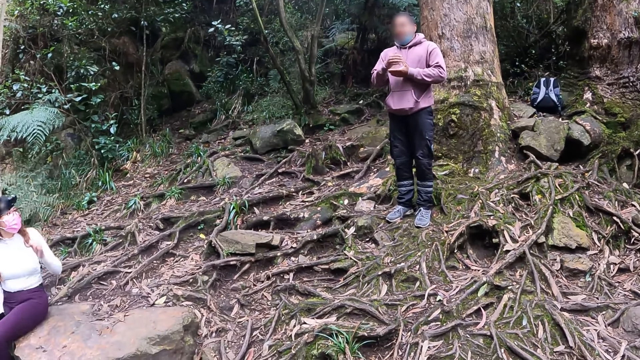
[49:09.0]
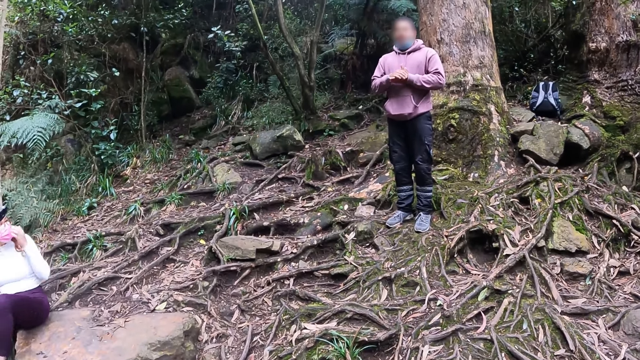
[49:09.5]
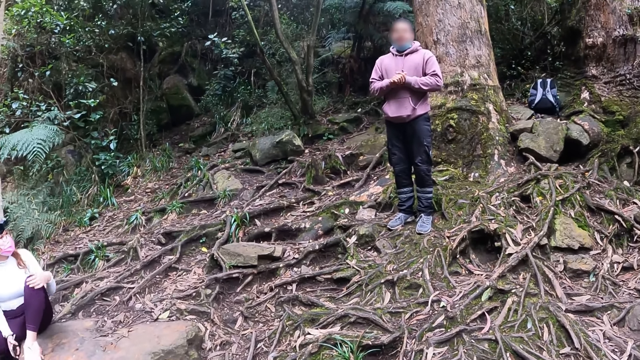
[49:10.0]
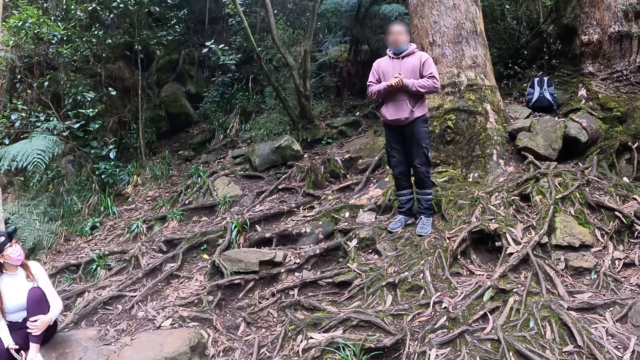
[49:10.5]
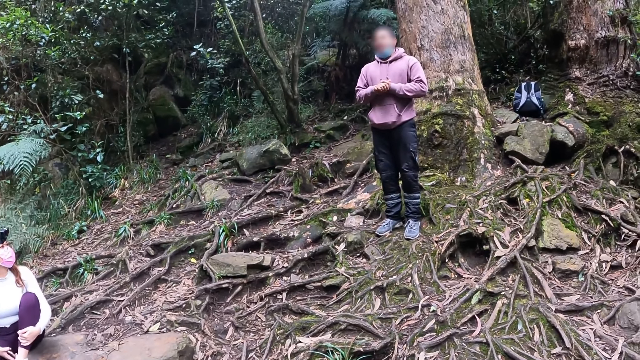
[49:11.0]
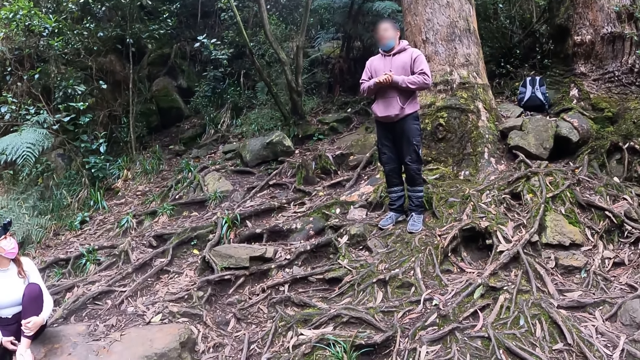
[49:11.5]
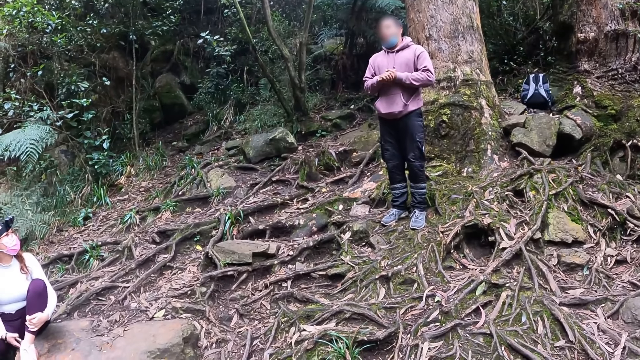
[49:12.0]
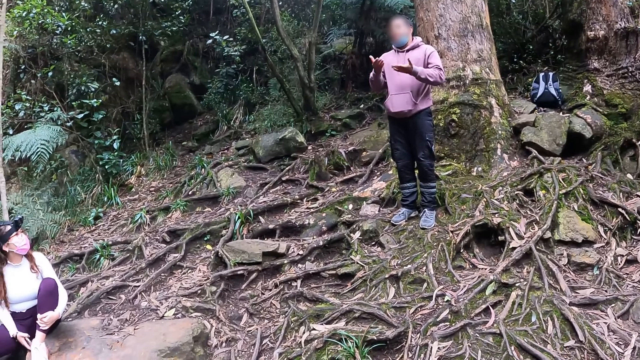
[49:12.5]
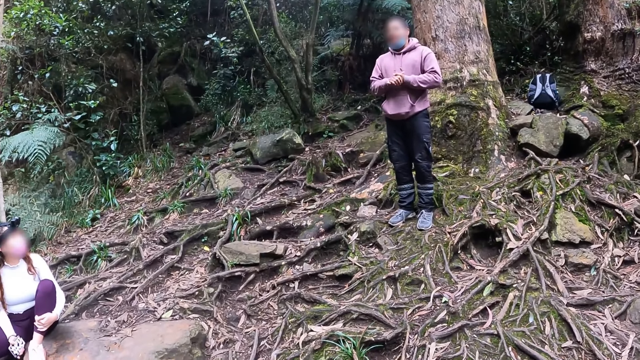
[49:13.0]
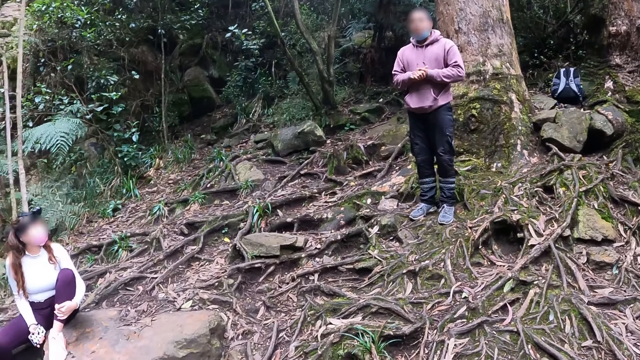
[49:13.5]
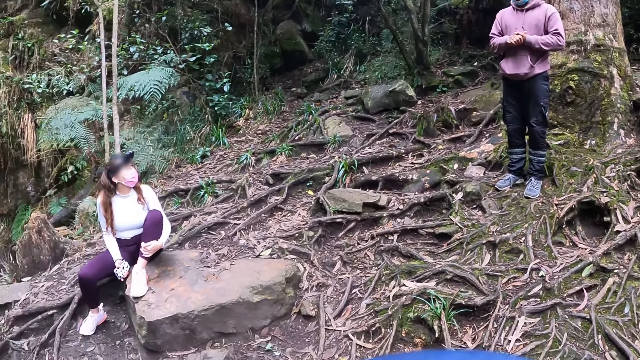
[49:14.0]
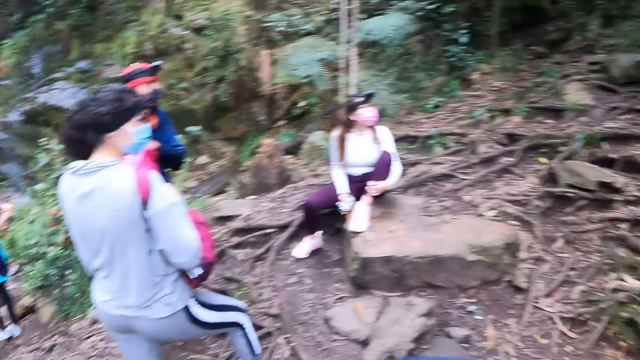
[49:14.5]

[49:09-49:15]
The woman adjusts the glasses on her face with her right hand, puts her right leg on a rock, and puts her right hand on her right leg.

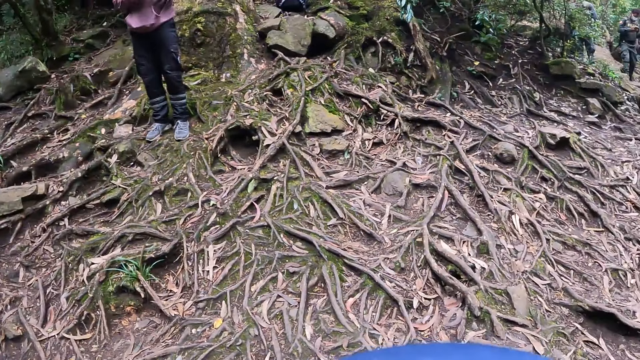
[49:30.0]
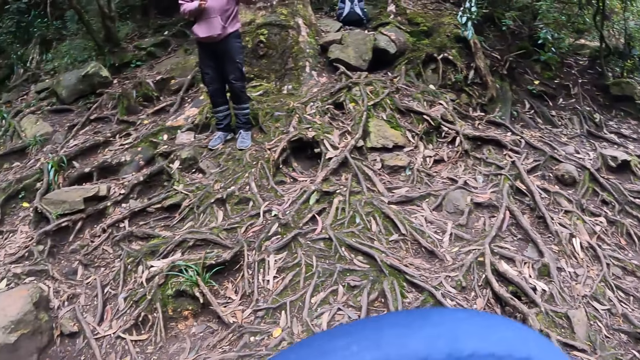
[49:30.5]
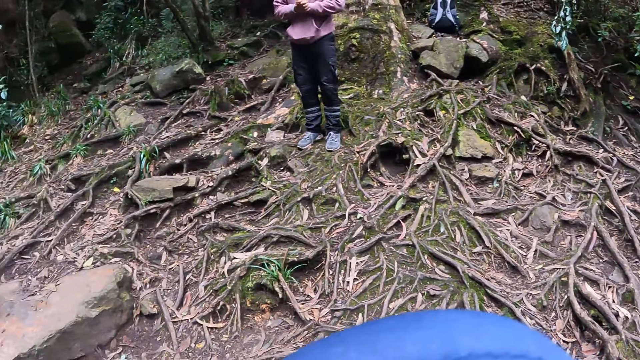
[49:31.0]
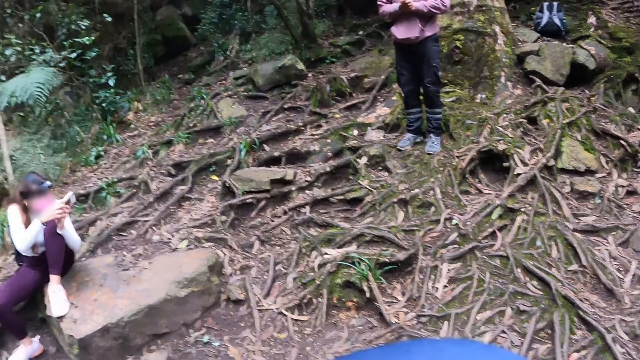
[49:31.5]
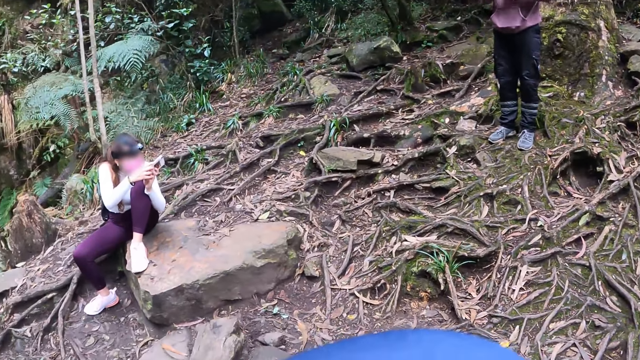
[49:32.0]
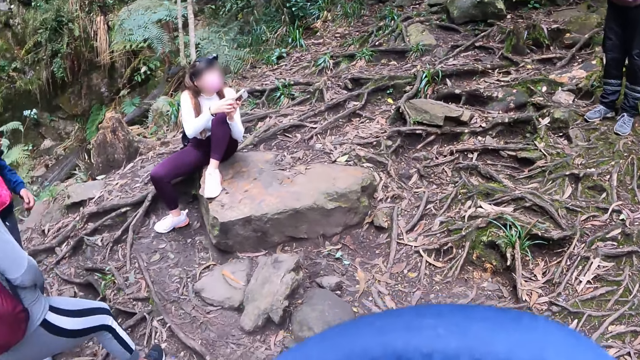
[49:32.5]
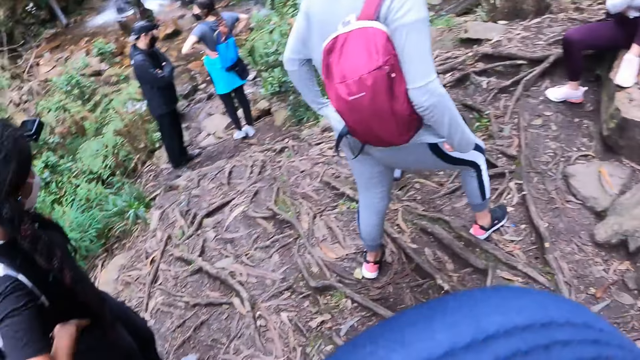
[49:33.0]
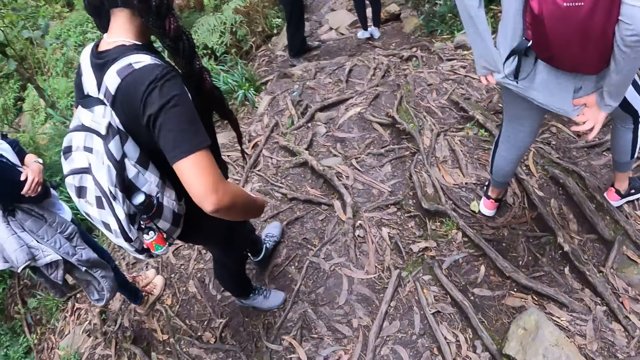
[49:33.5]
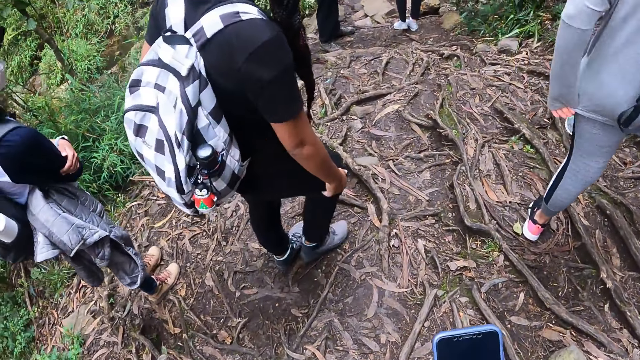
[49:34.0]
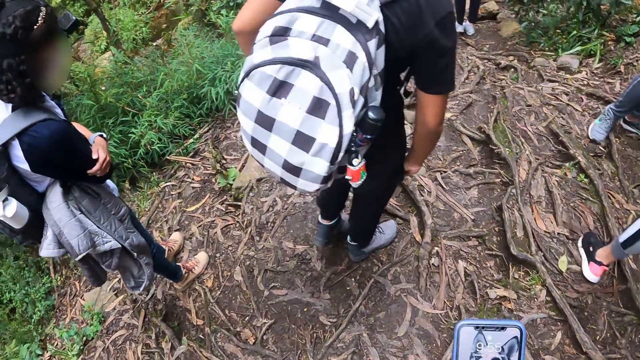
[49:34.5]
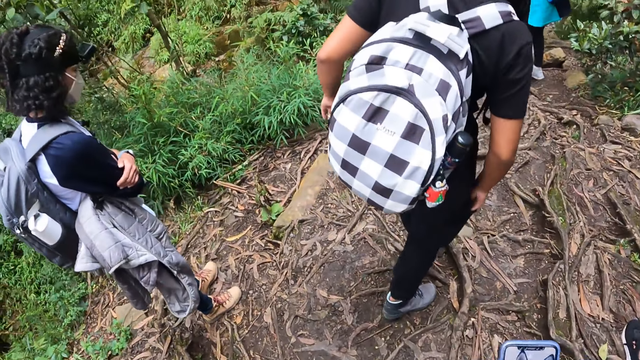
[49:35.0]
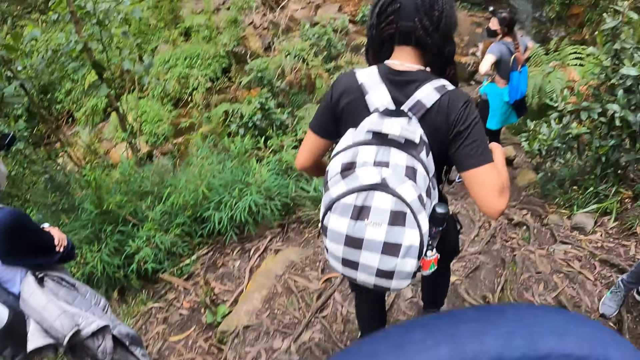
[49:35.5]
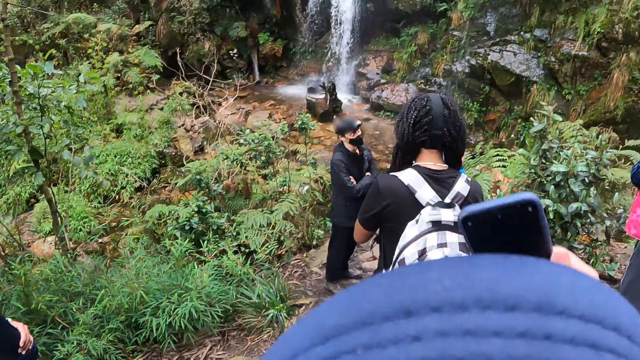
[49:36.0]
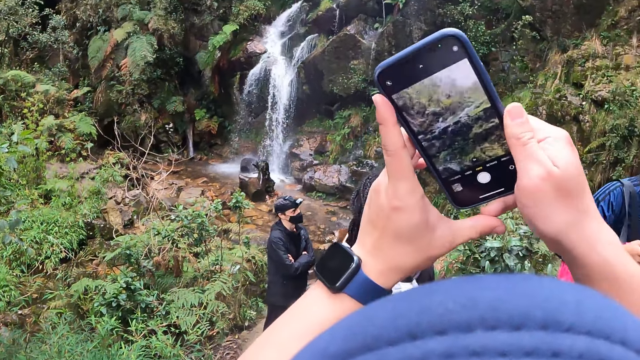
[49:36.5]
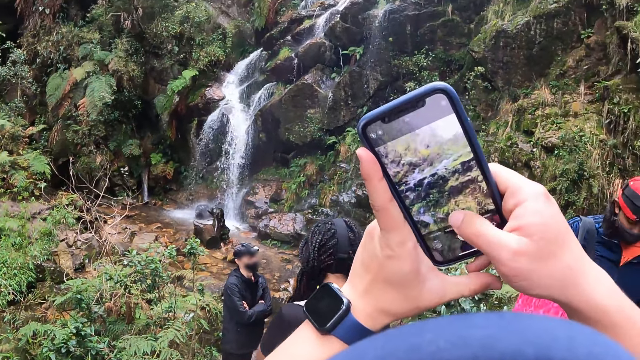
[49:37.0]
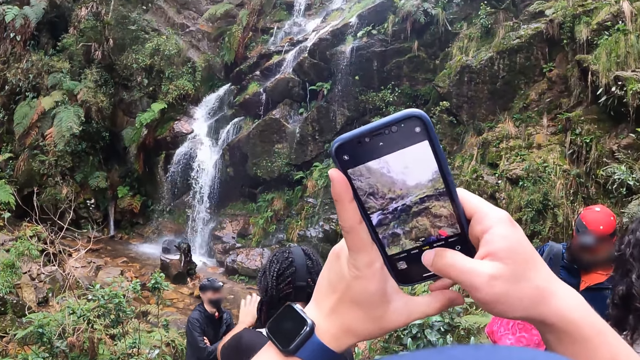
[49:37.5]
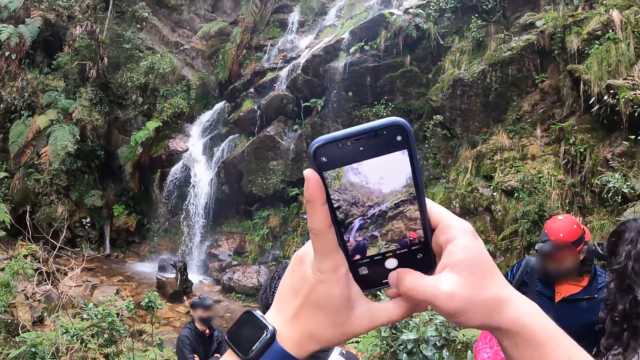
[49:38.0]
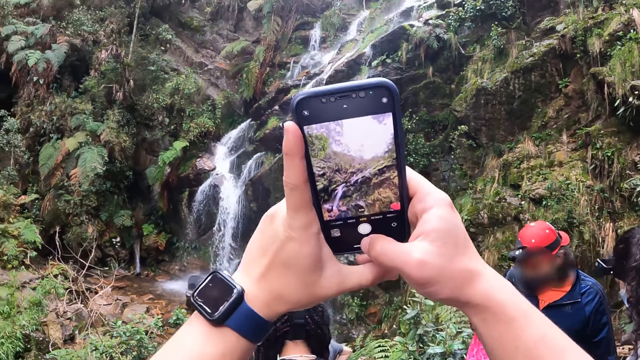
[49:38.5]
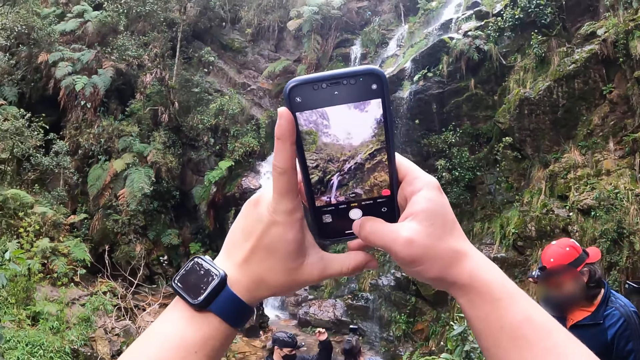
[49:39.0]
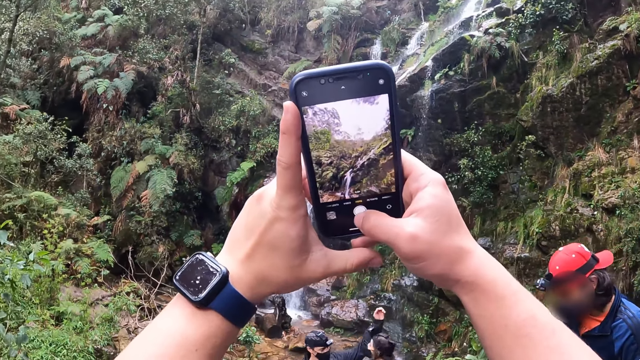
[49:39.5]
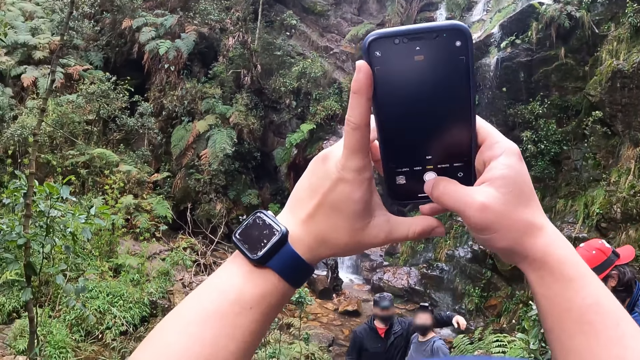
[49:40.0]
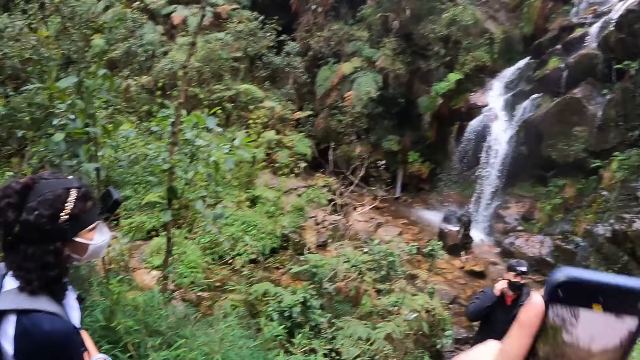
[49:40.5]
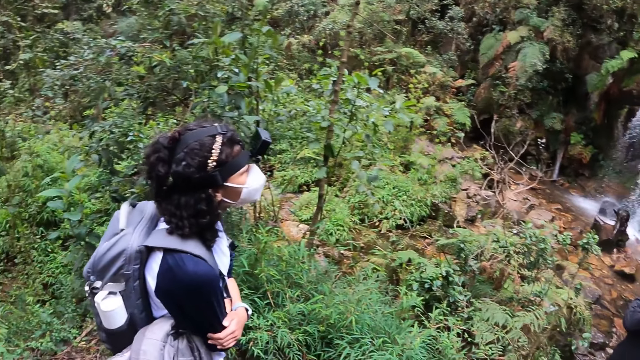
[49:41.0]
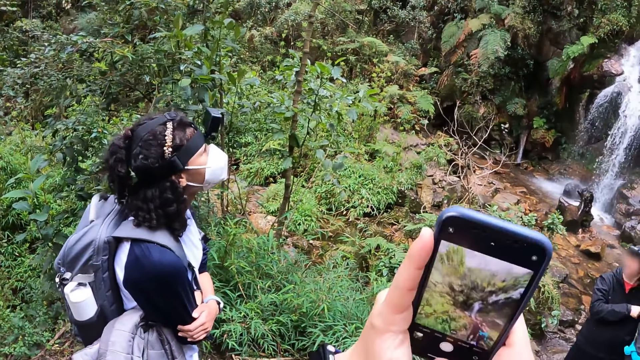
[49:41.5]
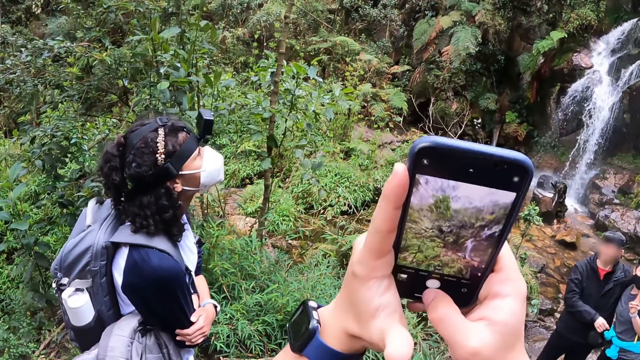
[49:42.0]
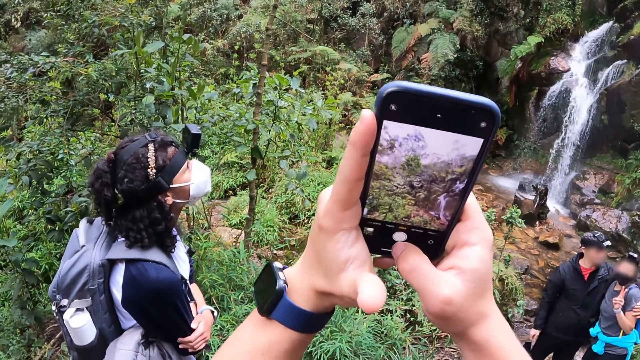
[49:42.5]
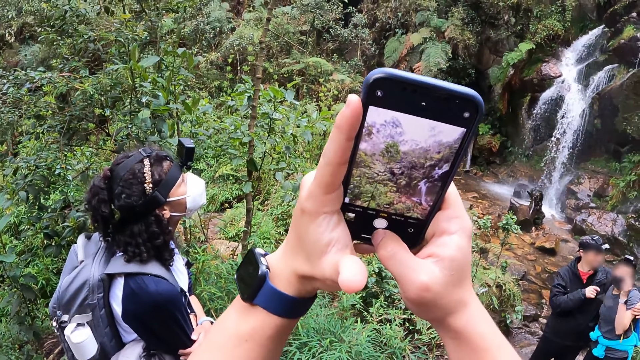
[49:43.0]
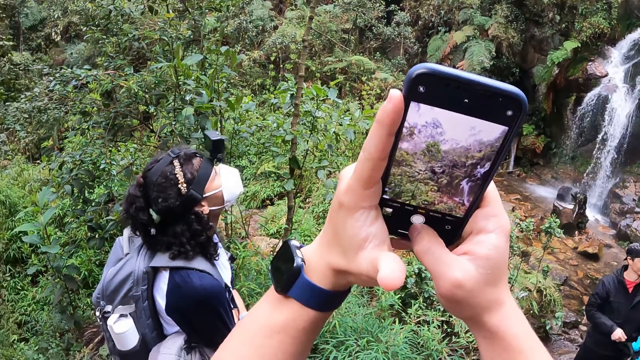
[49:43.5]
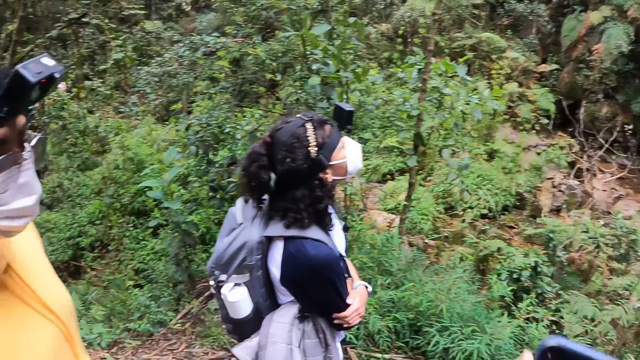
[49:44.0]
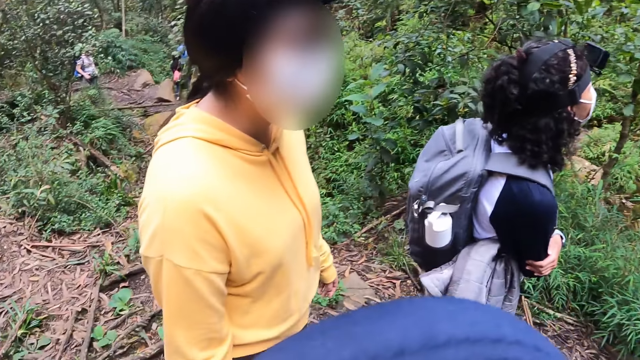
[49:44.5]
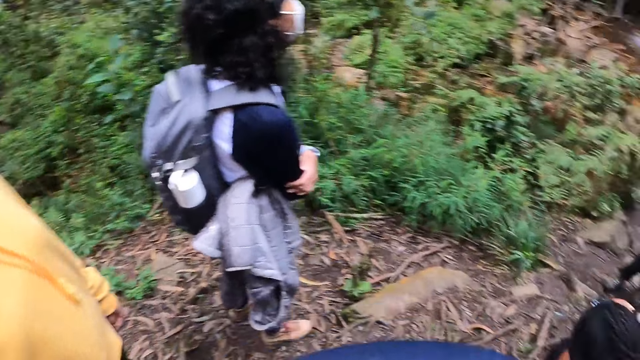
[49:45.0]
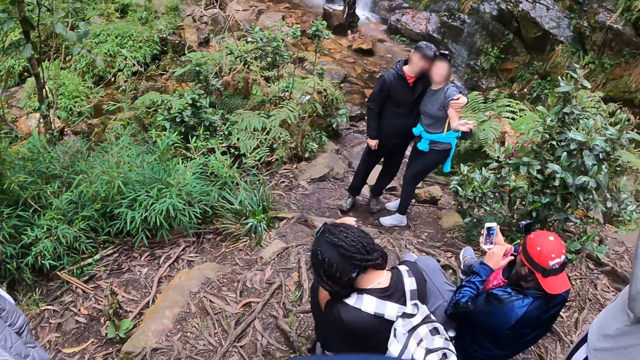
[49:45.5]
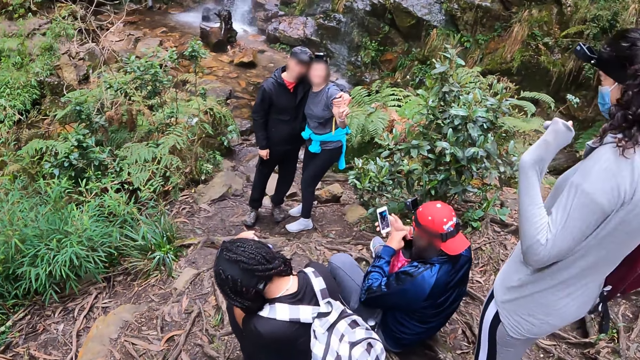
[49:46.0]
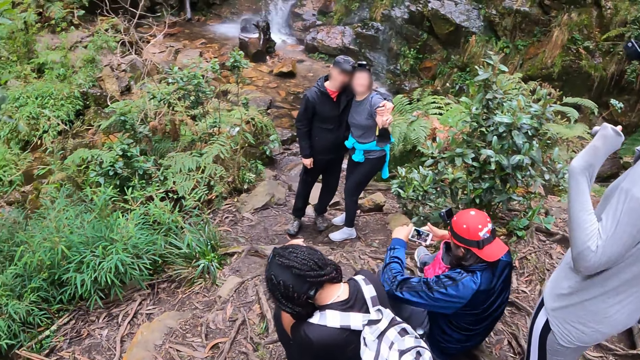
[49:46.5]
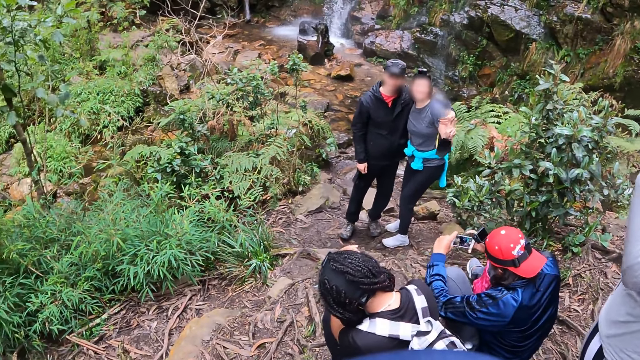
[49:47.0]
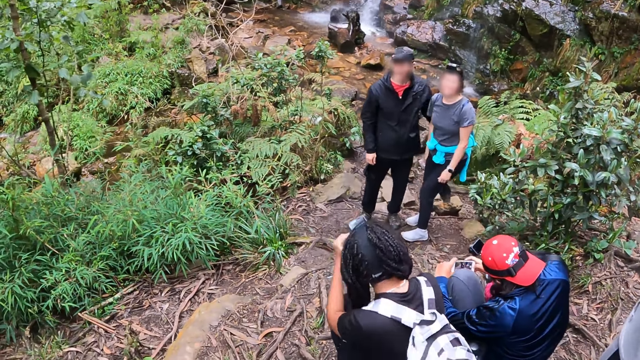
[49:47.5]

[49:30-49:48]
A woman uses the phone with her hands. Another woman takes the phone from her right pocket with her right hand. The camera wearer takes a picture of the waterfall with a phone in her hands. She snaps the waterfall with a phone in her hands. She looks around. A man operates a phone with both hands.
